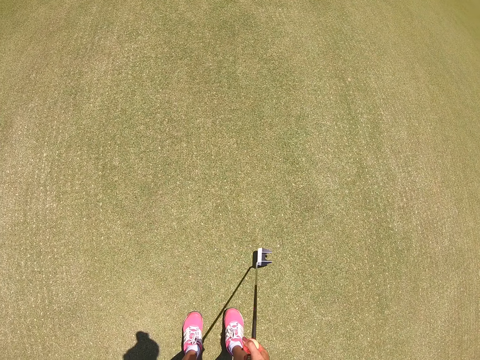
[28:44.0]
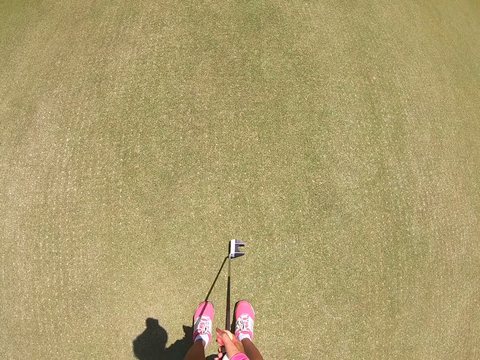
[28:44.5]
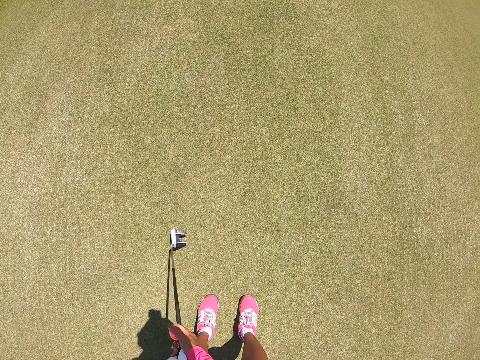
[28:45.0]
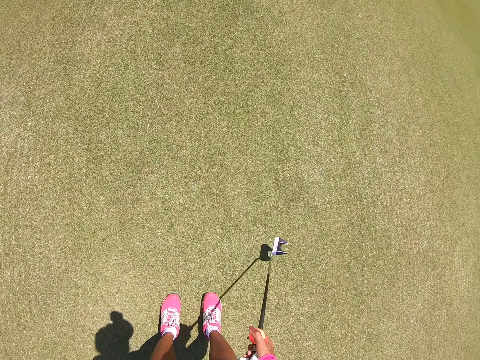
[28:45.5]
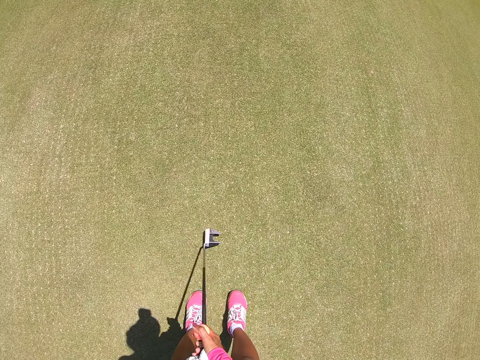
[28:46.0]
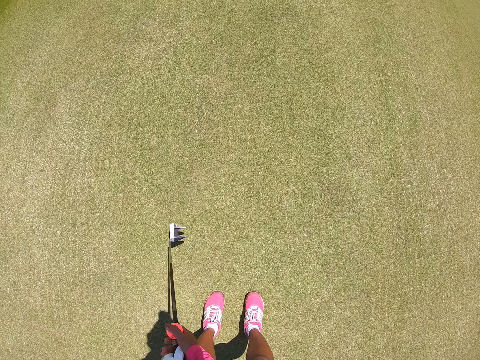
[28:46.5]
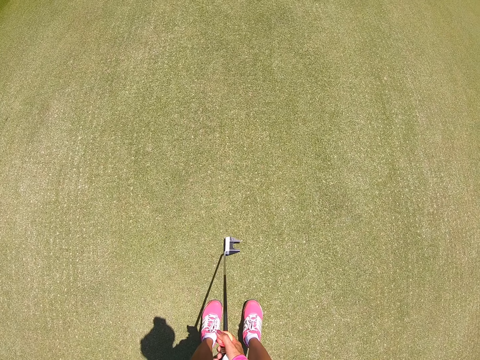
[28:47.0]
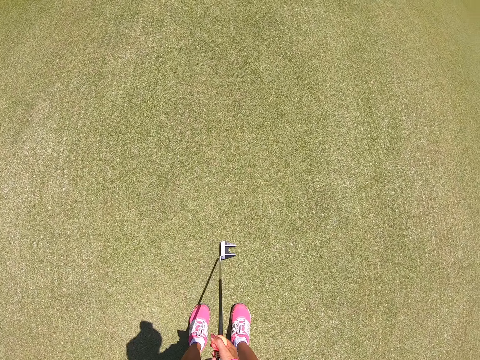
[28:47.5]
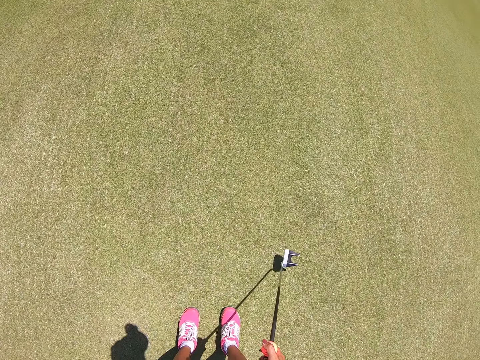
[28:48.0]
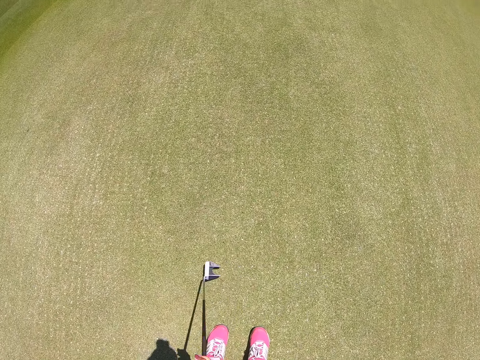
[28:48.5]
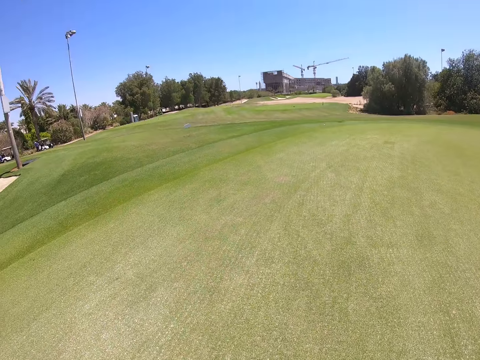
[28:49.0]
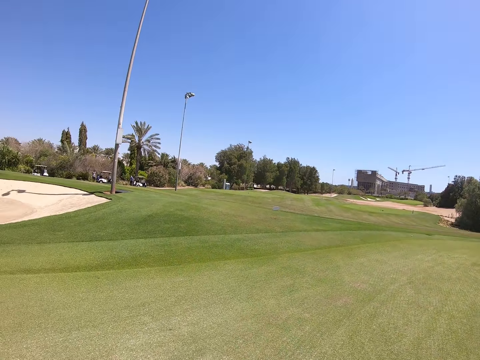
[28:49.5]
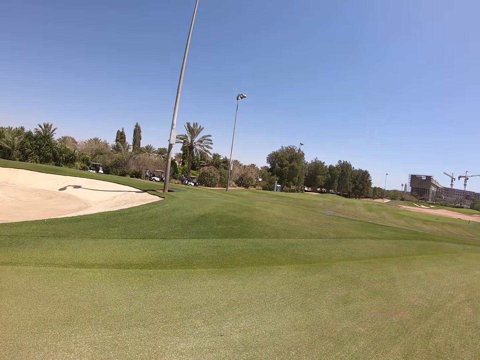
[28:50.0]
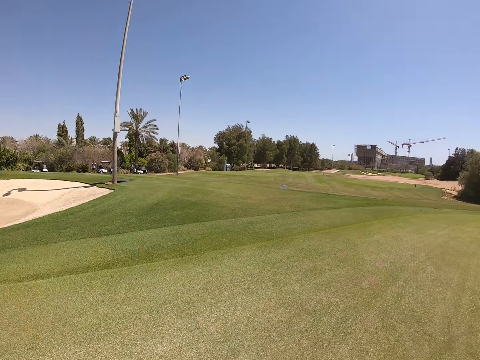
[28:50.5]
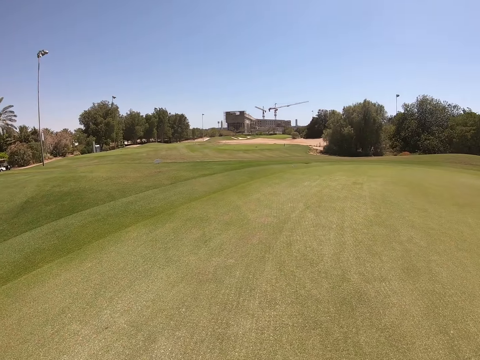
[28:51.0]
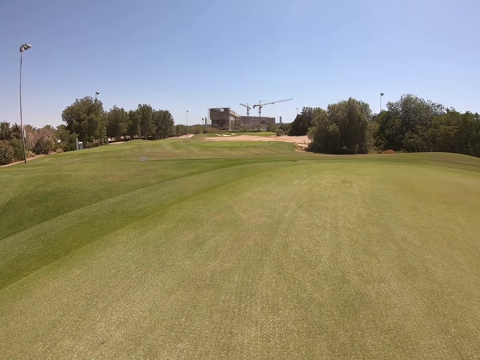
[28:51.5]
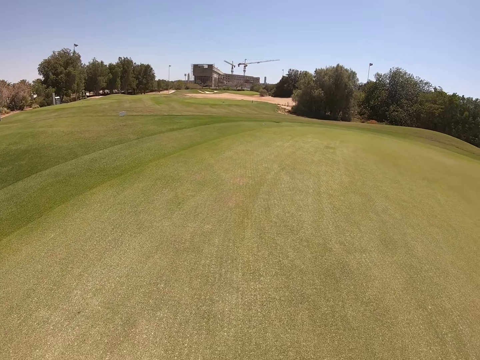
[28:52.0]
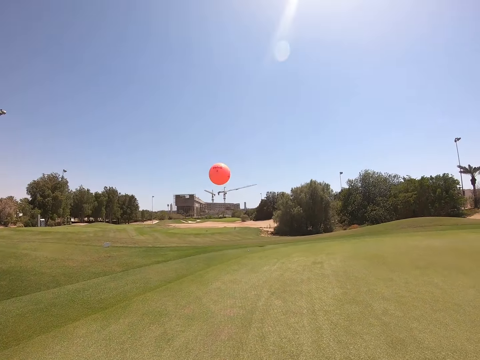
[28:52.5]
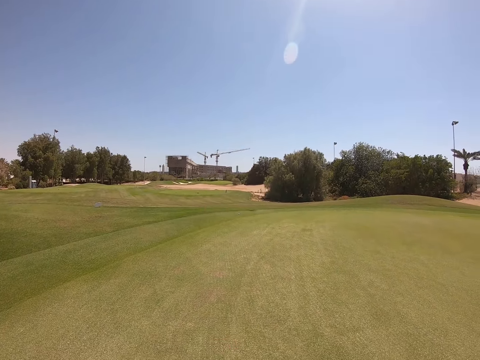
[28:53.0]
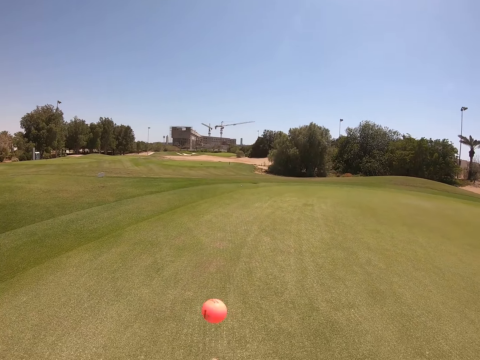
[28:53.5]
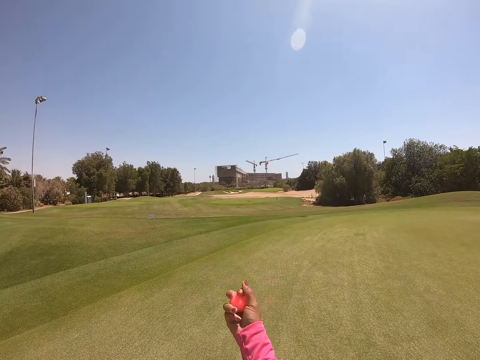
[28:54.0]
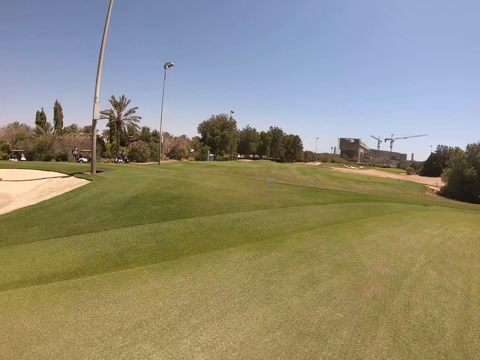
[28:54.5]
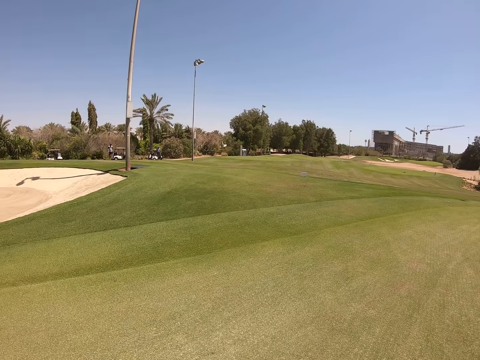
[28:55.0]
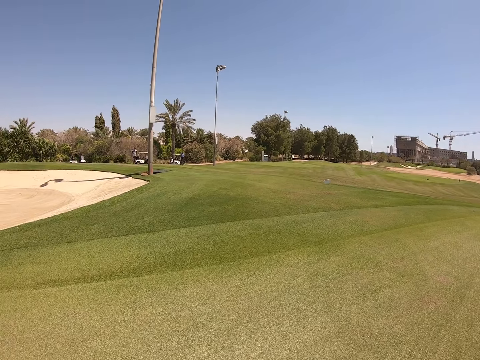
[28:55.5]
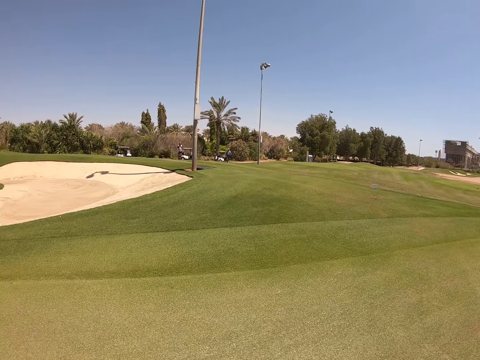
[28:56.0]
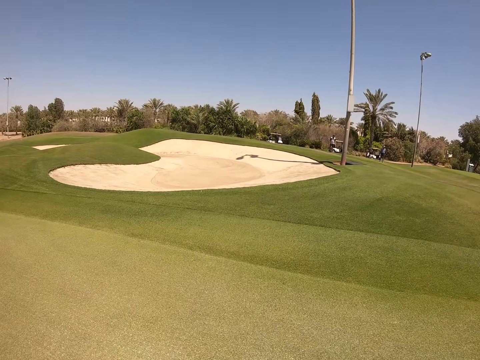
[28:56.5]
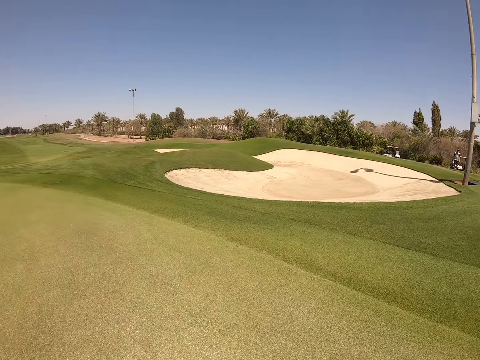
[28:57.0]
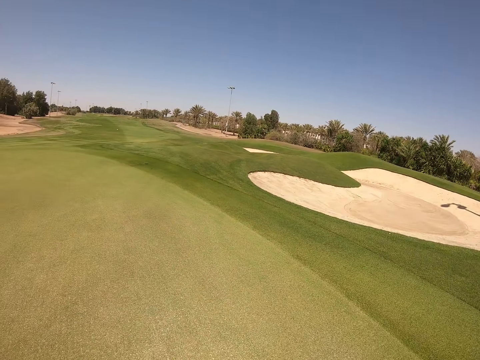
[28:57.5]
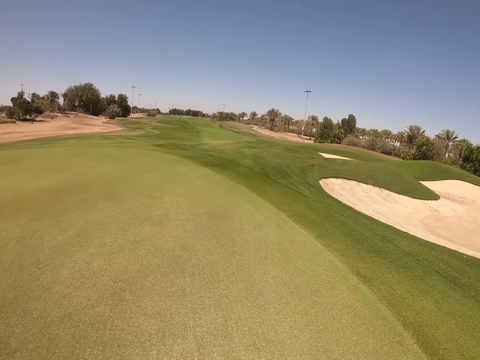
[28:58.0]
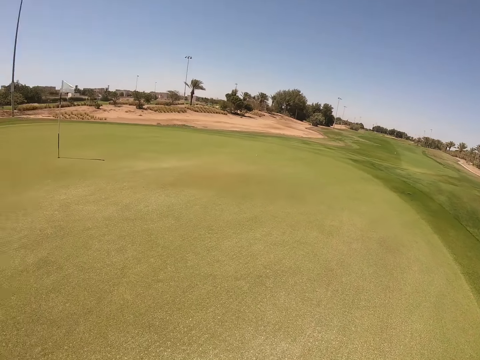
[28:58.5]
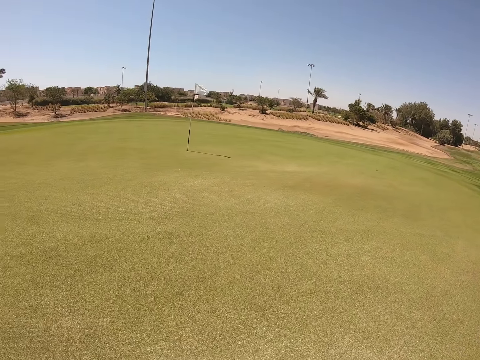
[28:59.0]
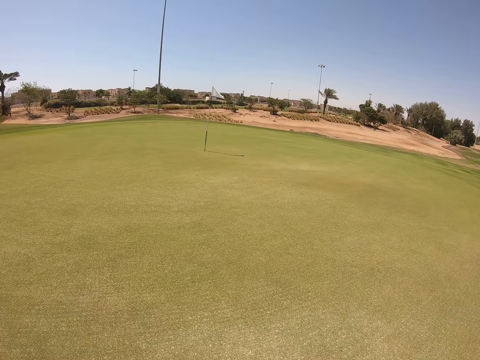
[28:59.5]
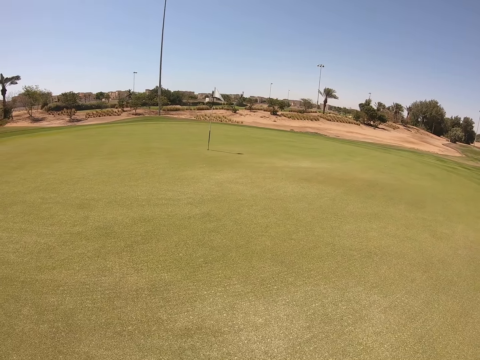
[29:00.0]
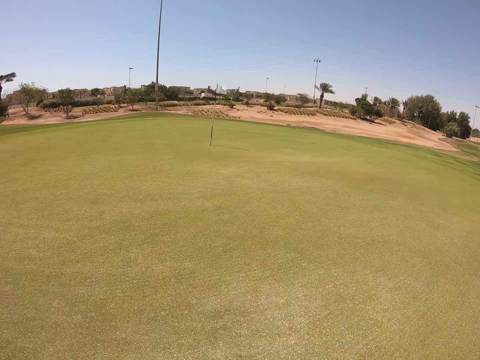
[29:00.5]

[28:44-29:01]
The camera wearer swings a golf club. They look around. They throw a golf ball up. They look around. They turn around.

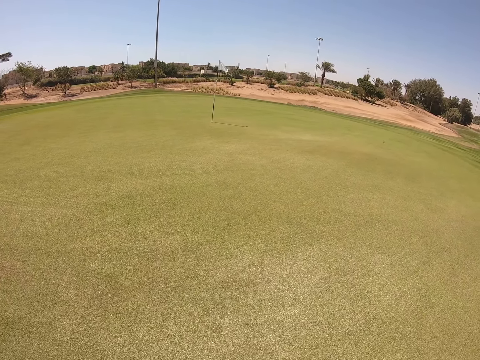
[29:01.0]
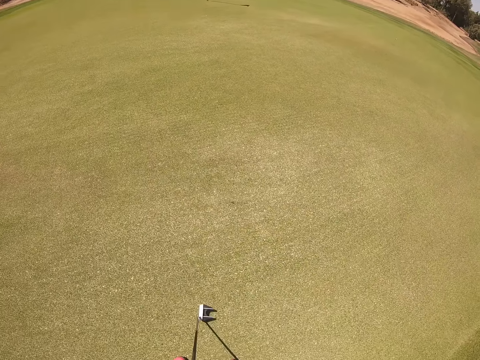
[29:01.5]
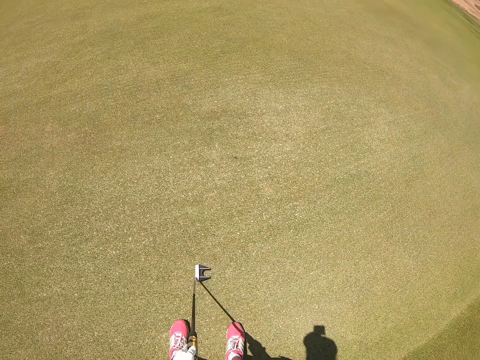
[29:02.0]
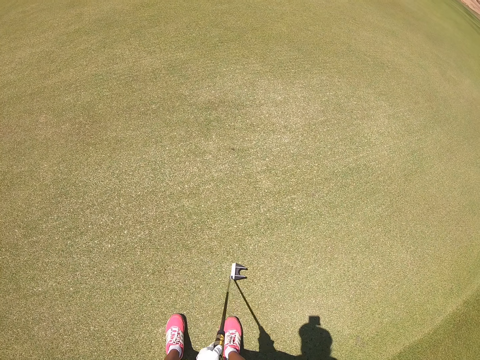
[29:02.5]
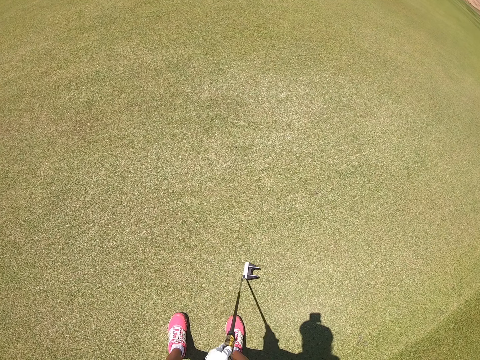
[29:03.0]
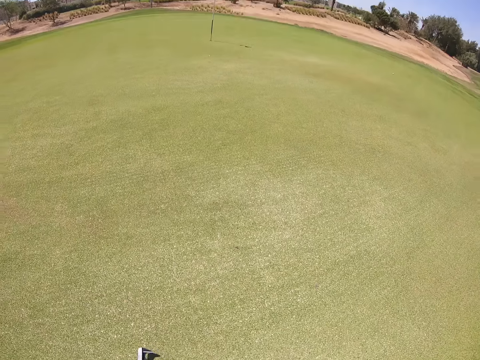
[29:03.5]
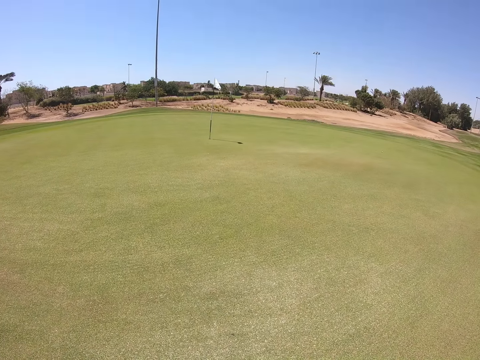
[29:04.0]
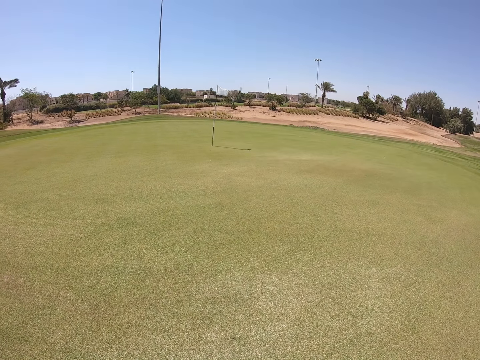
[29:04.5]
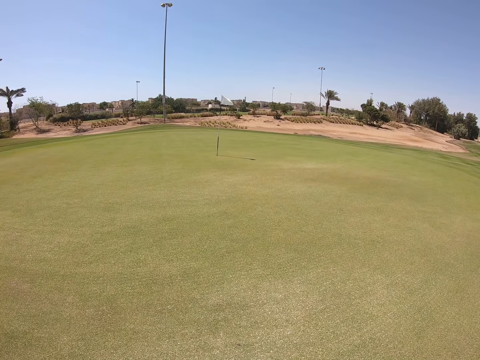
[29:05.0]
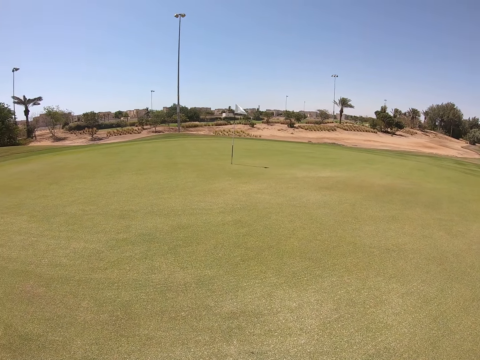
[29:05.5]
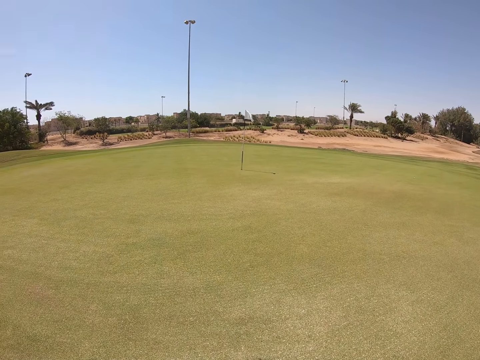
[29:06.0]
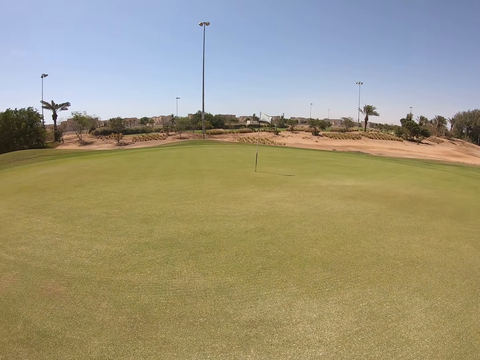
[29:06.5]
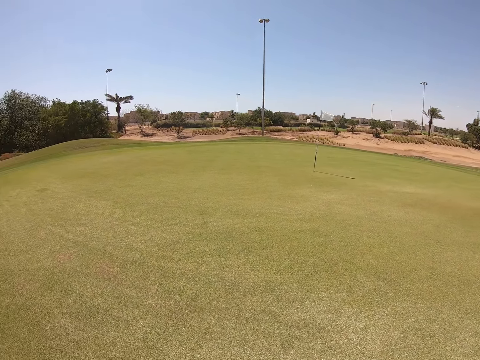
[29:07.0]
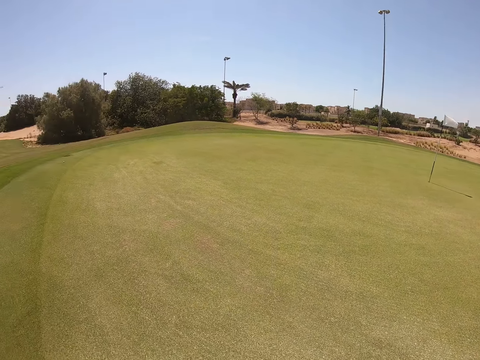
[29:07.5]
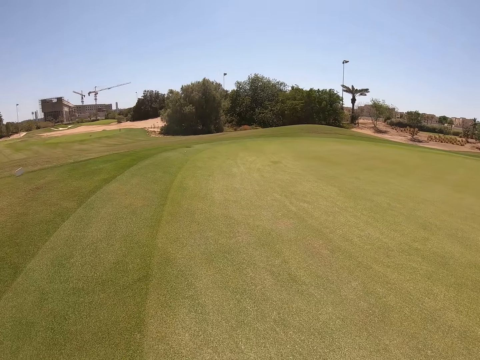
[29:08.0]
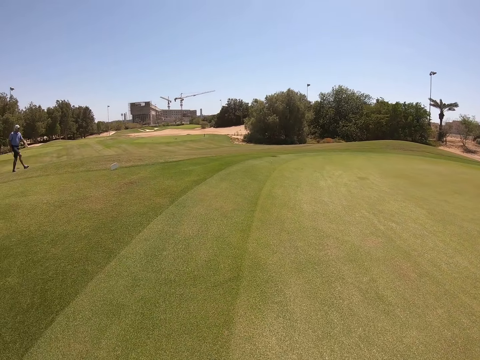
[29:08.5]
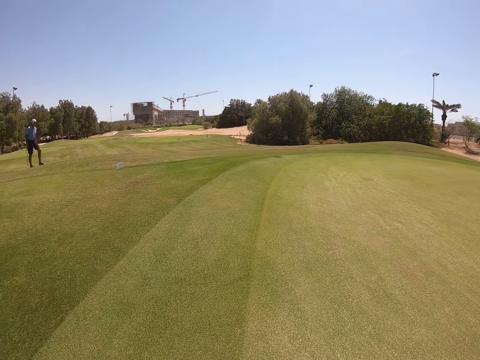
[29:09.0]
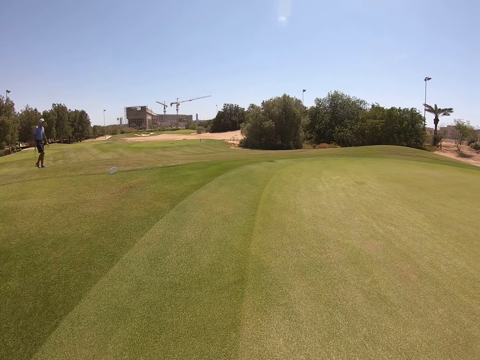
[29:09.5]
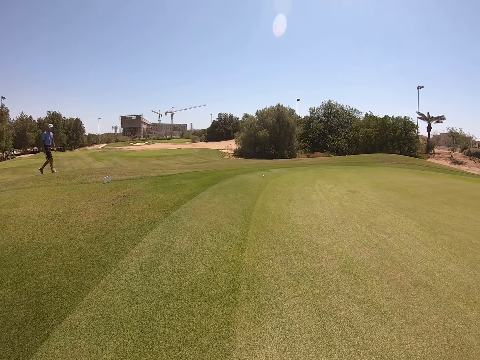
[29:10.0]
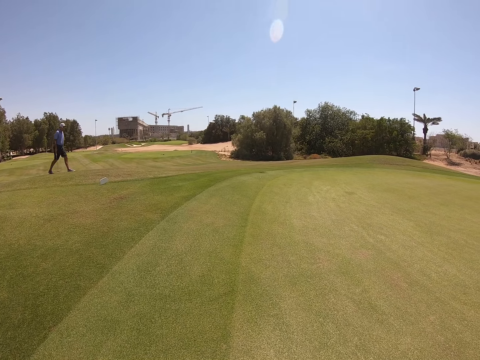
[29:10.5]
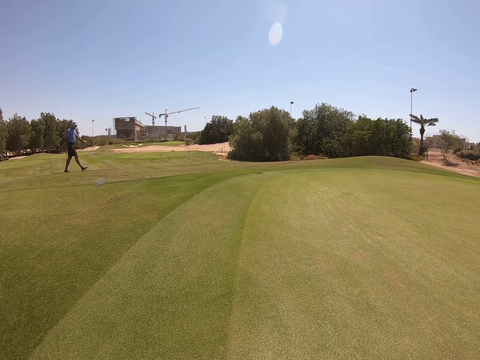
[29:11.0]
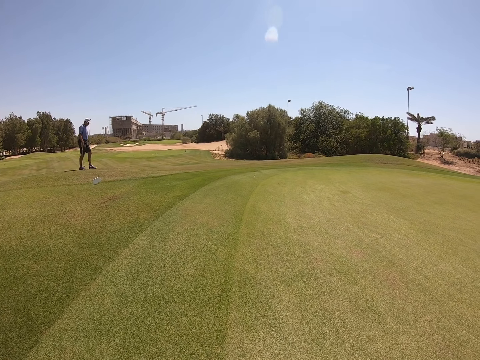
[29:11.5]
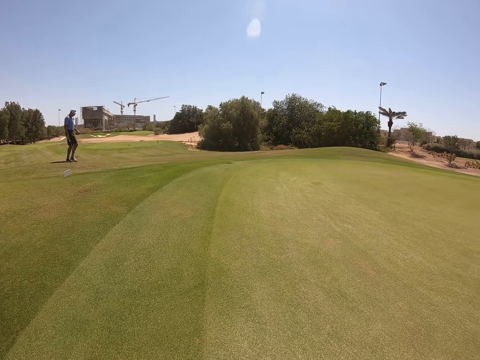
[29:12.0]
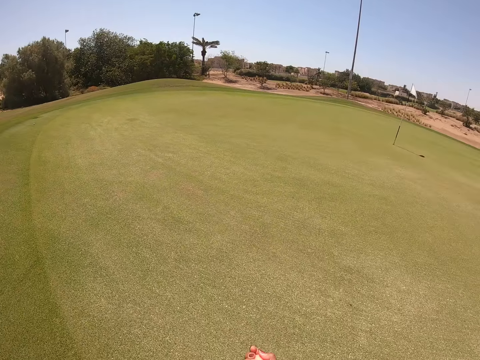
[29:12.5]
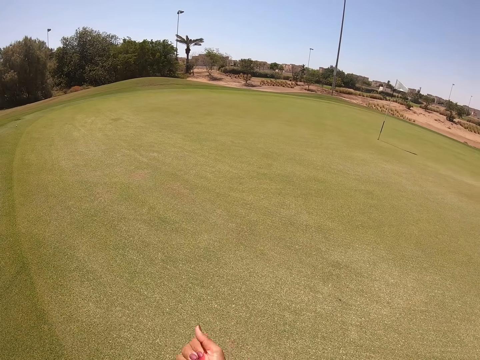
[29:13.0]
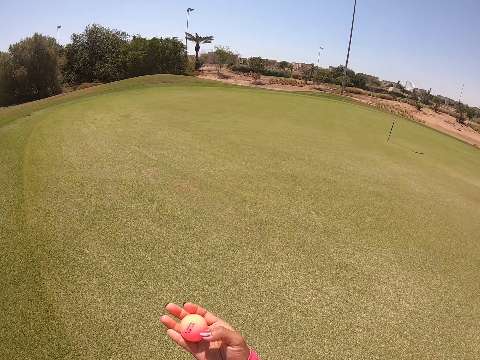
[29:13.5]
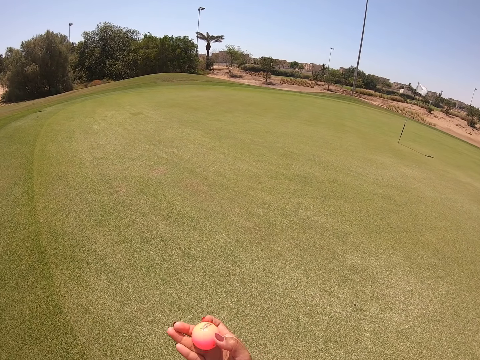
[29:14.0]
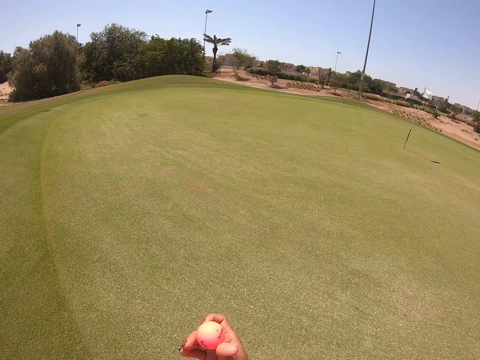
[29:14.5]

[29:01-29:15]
The camera wearer throws the golf ball. They look around. They throw the golf ball up.
